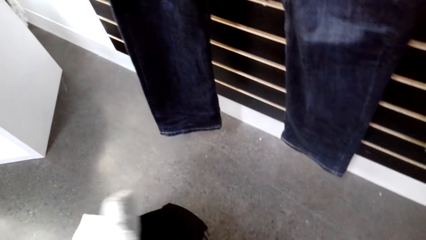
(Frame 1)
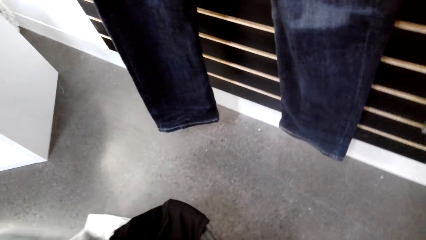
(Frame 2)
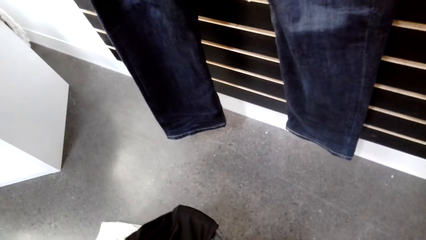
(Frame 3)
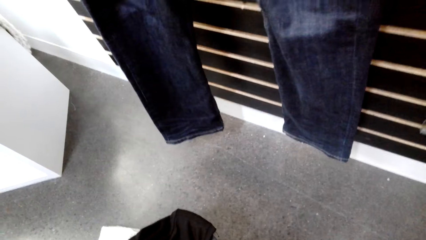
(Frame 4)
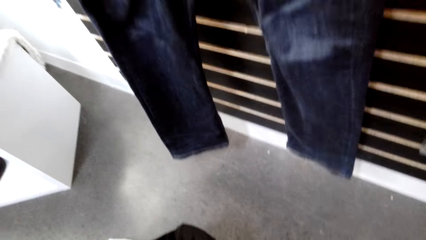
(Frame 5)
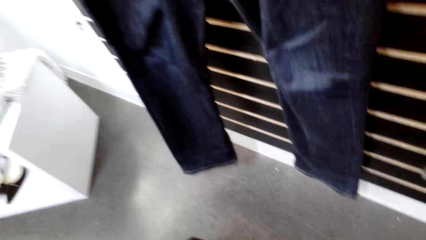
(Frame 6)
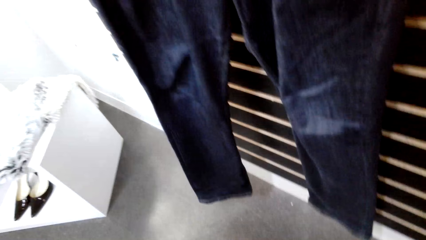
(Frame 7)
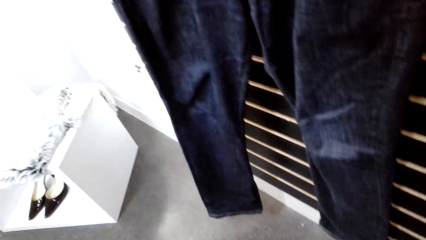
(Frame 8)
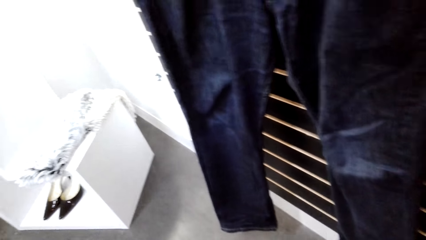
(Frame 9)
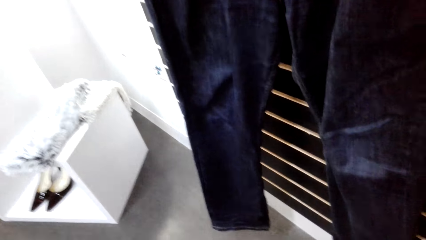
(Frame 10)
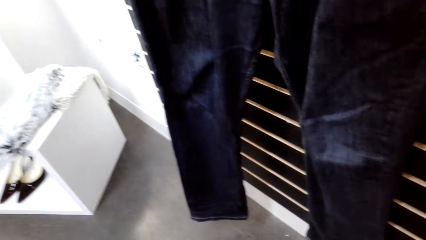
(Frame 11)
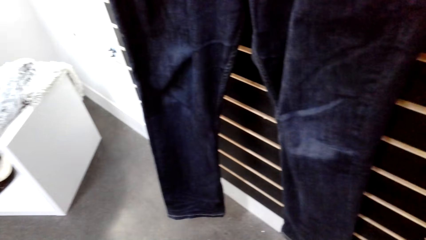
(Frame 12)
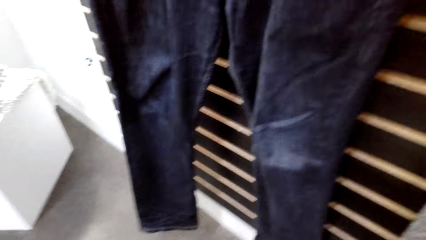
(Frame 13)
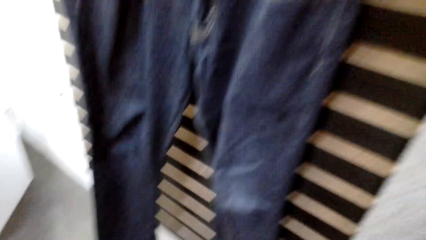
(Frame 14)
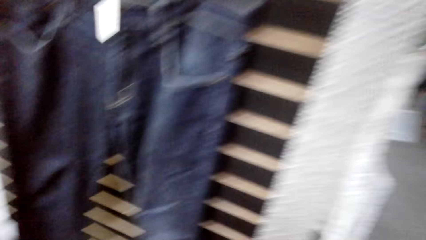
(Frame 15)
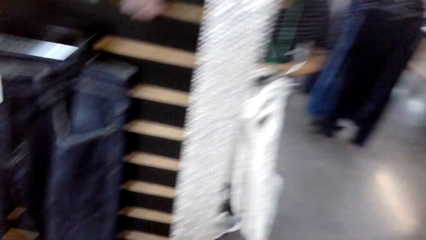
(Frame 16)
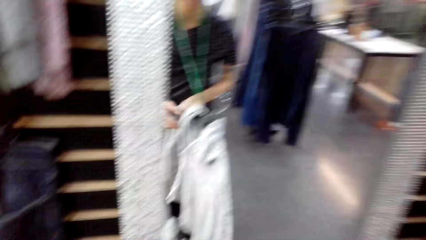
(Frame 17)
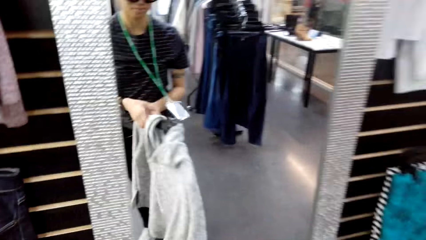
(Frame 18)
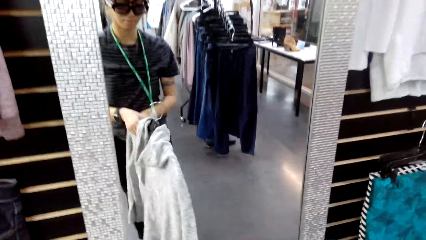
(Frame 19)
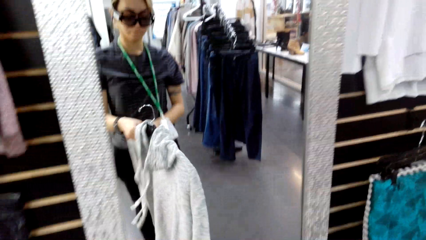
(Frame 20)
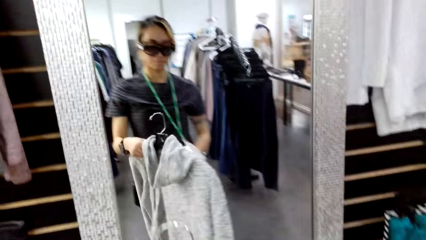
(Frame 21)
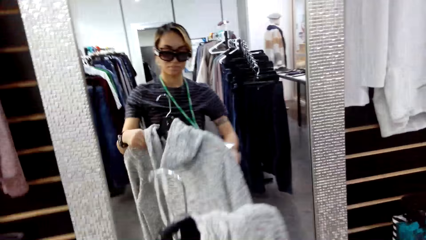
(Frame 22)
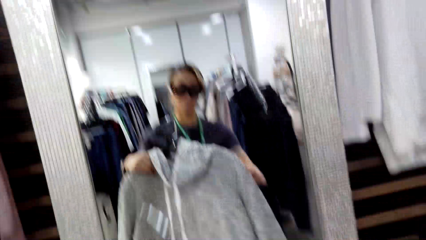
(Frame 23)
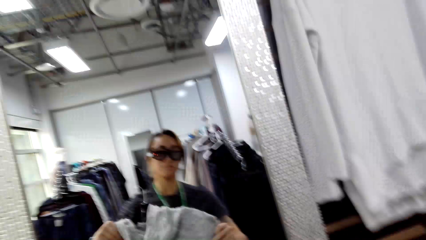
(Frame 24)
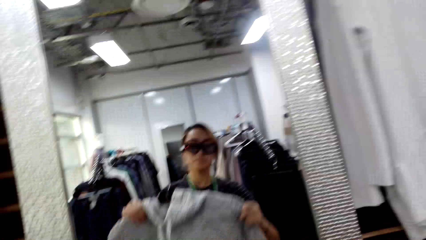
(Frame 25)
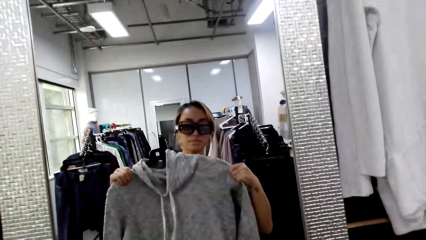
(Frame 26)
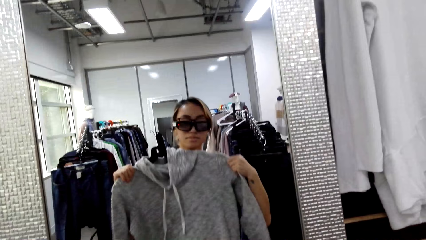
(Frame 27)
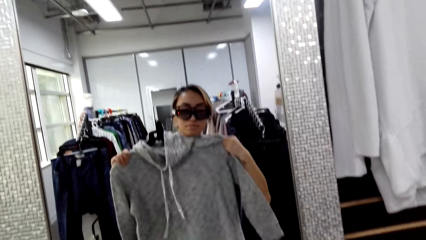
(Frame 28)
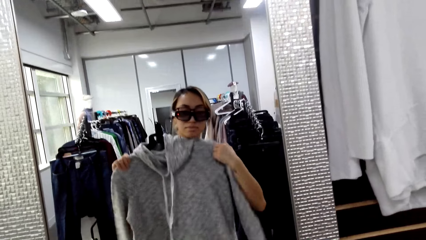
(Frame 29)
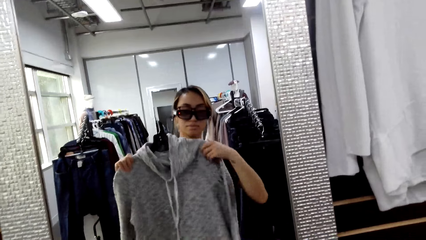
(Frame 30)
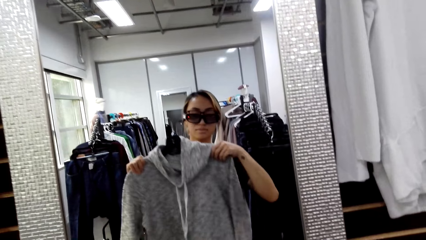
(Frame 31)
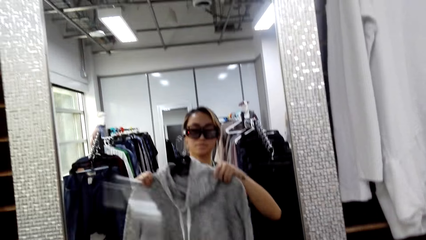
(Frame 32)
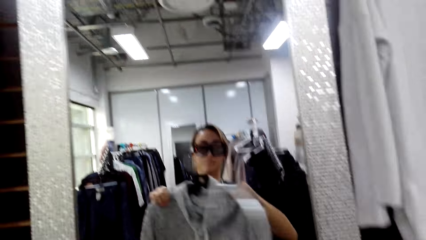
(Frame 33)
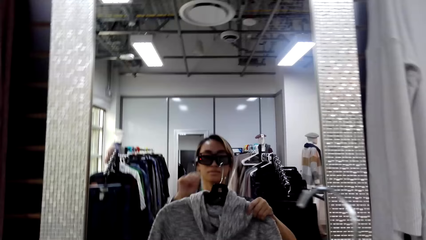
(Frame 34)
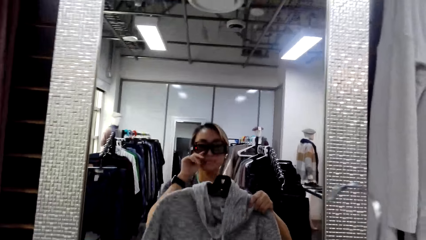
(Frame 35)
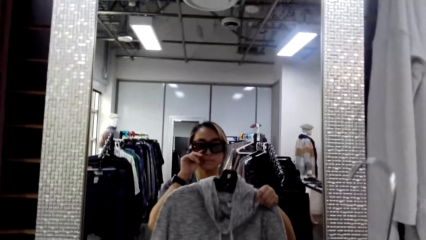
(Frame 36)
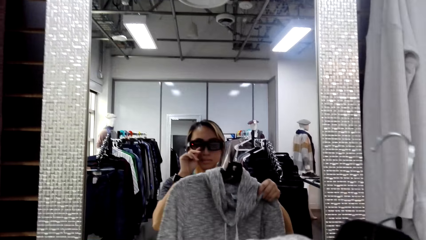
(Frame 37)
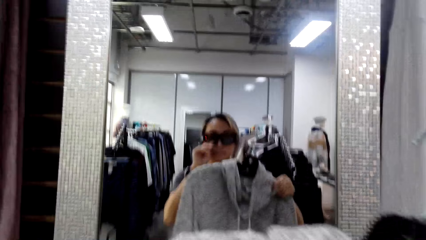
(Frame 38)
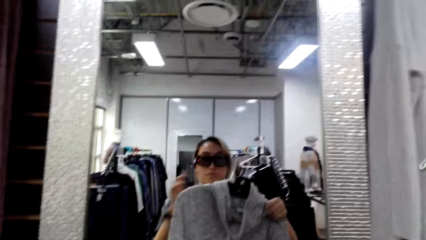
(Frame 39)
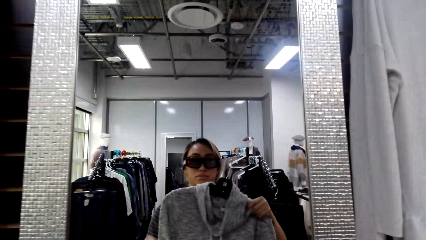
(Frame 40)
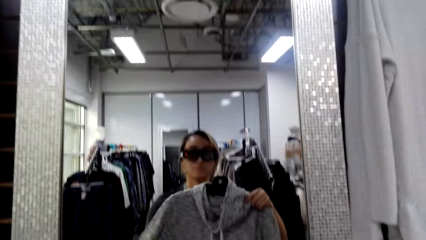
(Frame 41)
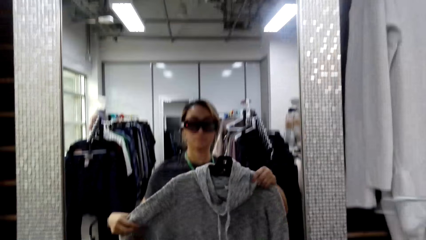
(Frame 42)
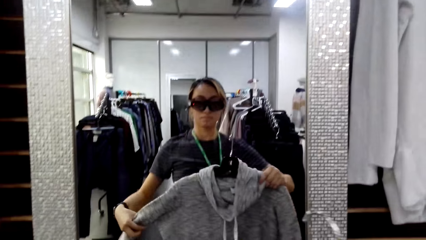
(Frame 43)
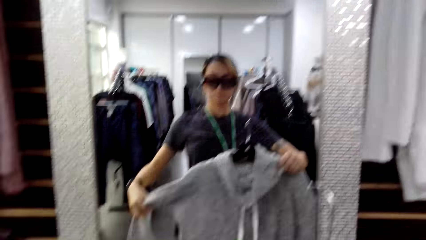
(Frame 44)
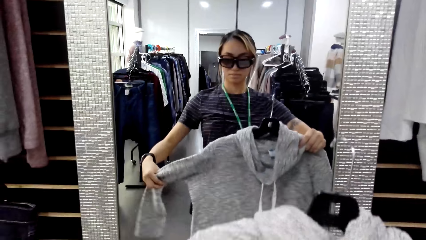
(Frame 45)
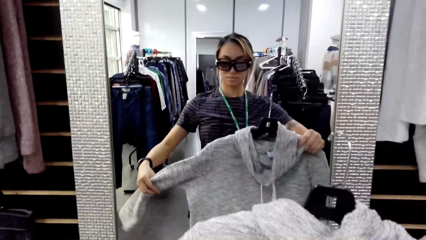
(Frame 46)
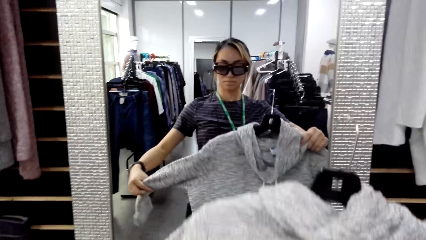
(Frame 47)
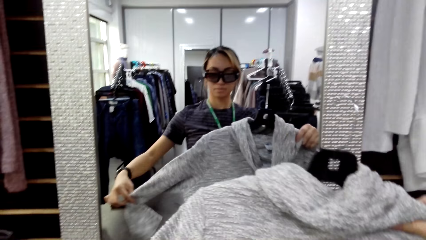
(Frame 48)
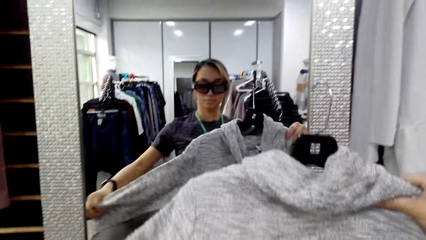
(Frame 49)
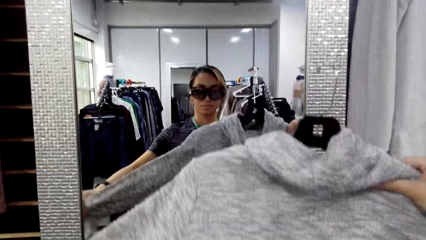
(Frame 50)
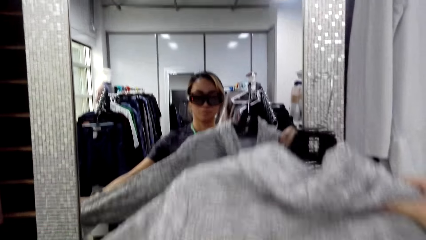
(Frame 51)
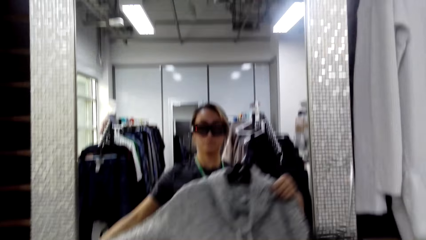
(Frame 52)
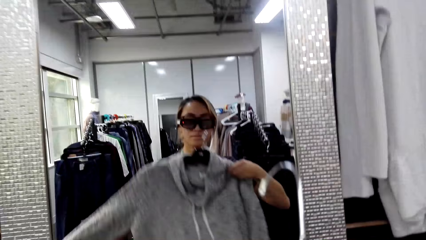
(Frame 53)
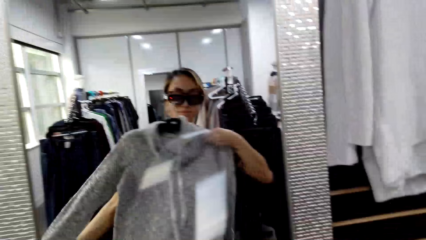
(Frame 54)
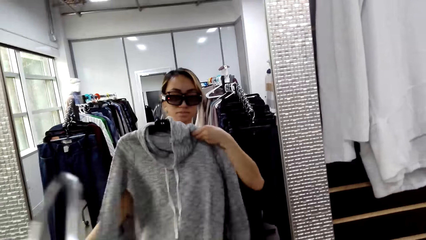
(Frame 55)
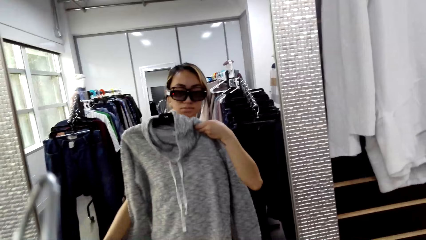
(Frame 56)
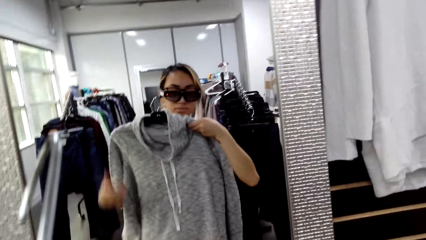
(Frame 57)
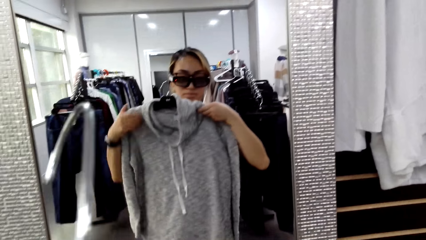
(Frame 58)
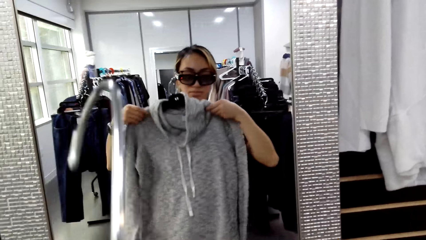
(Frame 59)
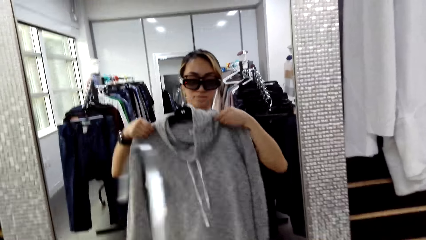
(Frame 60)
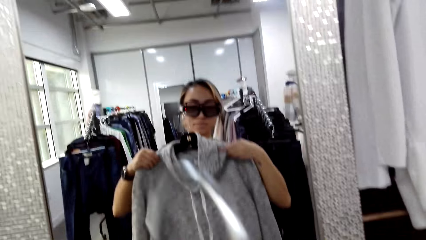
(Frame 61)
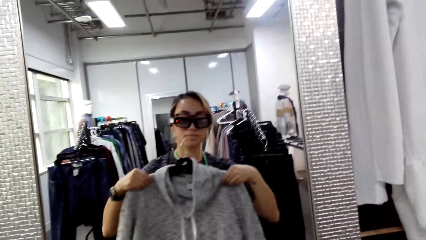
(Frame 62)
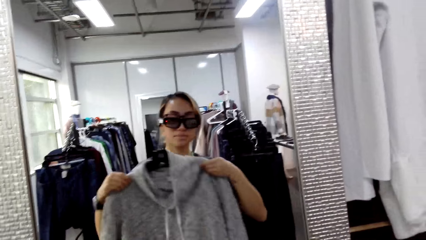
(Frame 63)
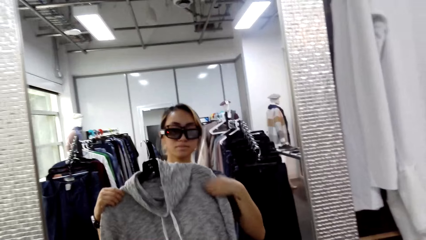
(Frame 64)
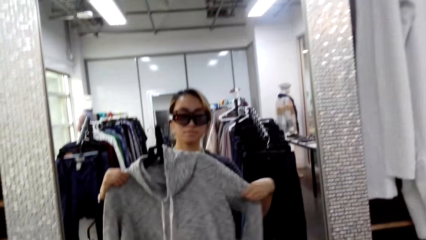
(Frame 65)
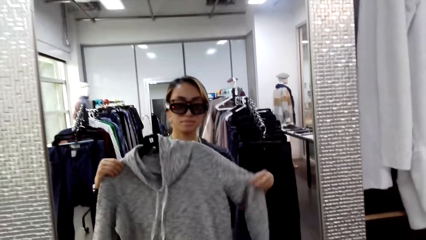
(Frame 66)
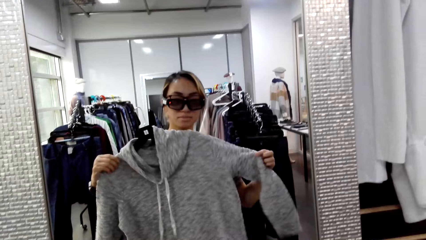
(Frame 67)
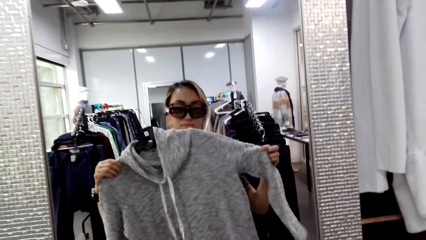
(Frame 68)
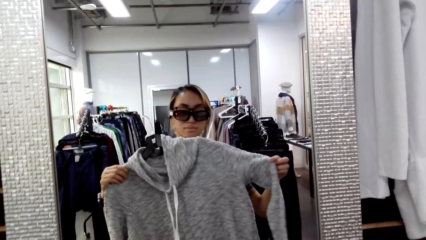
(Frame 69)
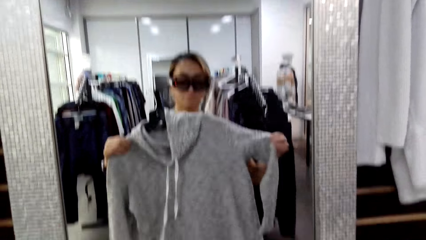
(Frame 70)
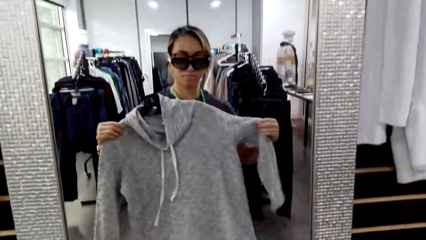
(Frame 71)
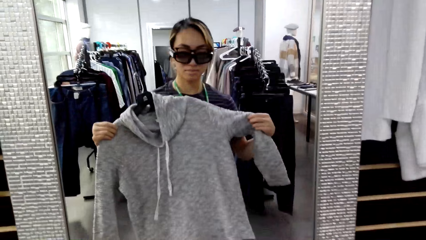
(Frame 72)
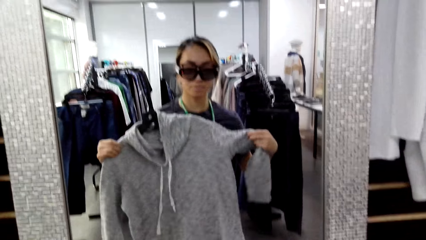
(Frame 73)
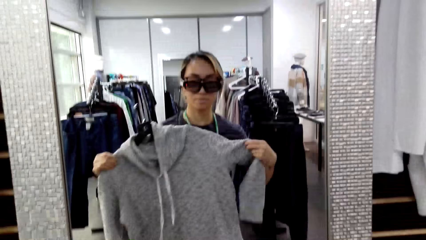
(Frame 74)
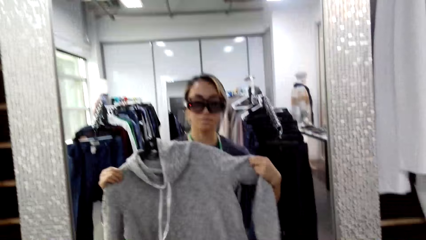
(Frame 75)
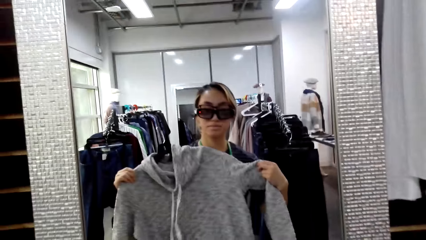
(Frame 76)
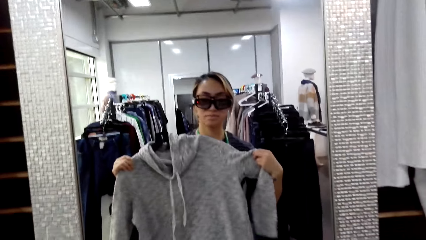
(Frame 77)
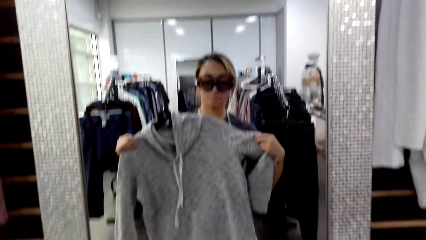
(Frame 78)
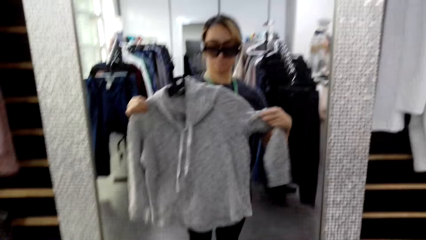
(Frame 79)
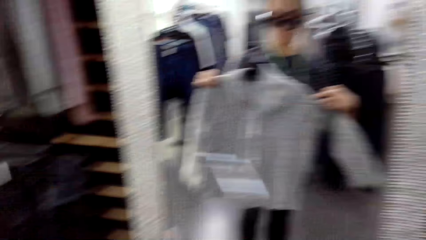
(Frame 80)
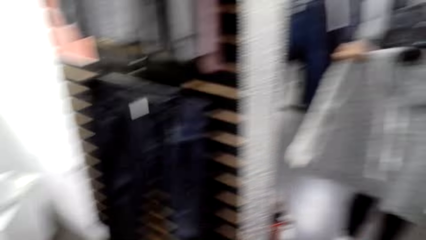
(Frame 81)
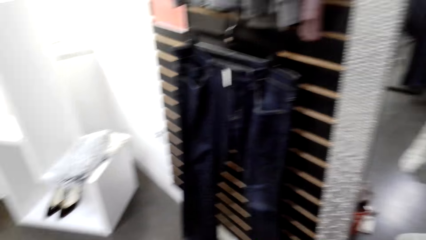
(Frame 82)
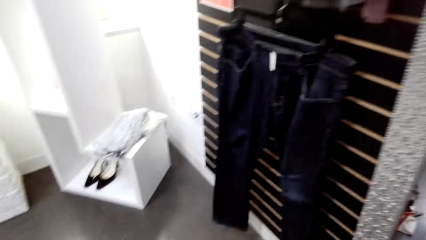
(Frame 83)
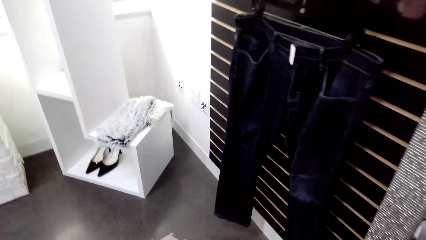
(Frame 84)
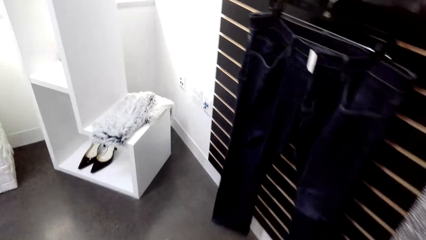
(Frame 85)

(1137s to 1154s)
The camera wearer puts the sweater top on the suitcase. She looks at the mirror. She picks a sweater top. She measures the sweater on her body. She lifts the top to the camera. She adjusts the sunglasses. She adjusts the camera. She measures the sweater on her body.
